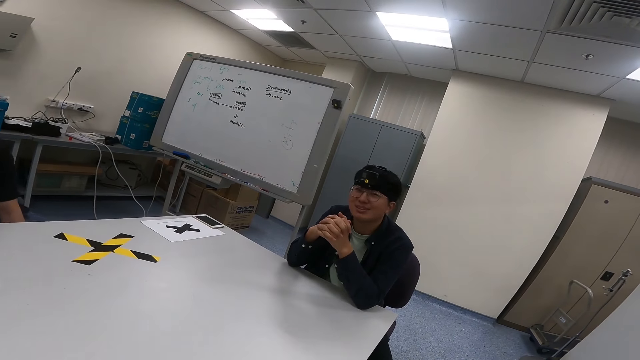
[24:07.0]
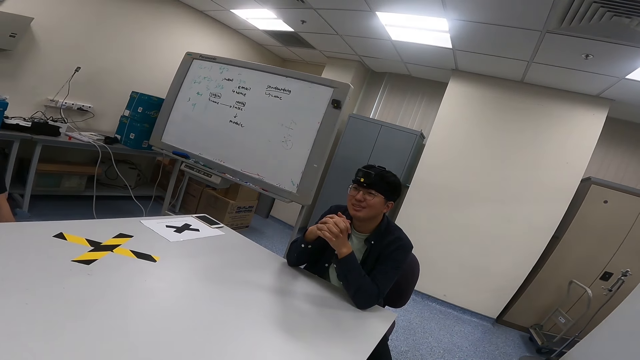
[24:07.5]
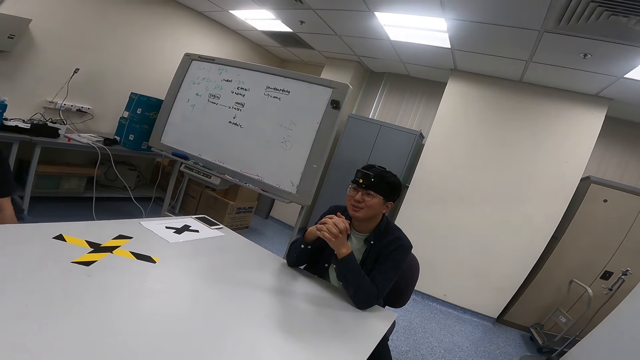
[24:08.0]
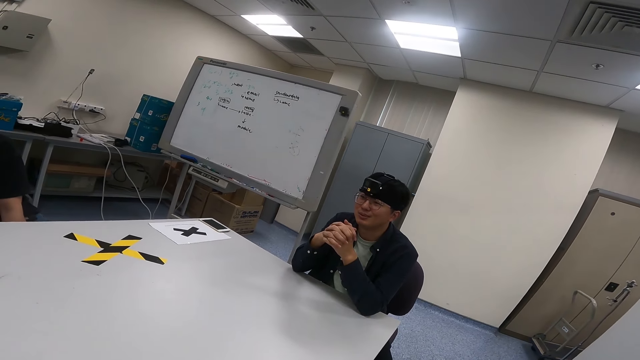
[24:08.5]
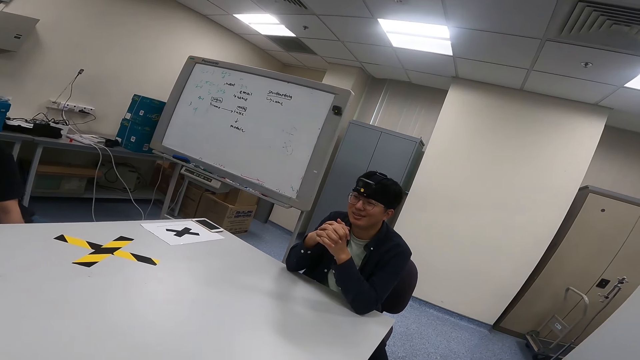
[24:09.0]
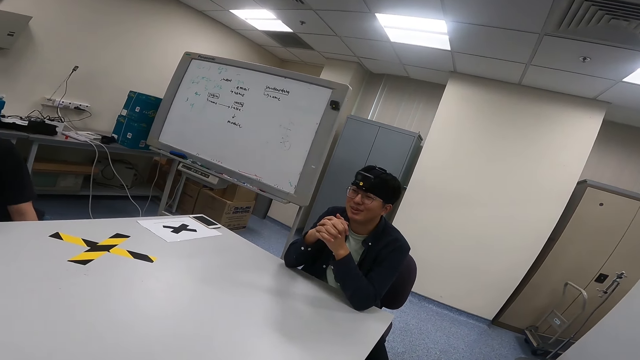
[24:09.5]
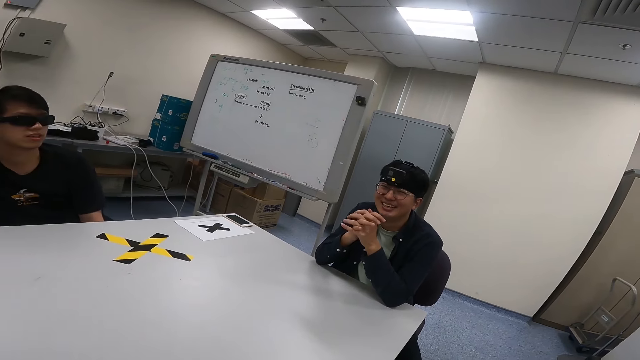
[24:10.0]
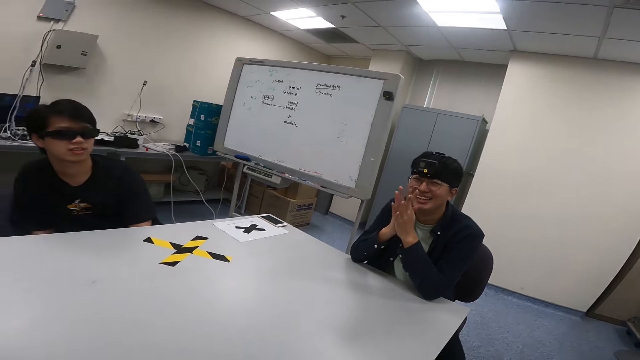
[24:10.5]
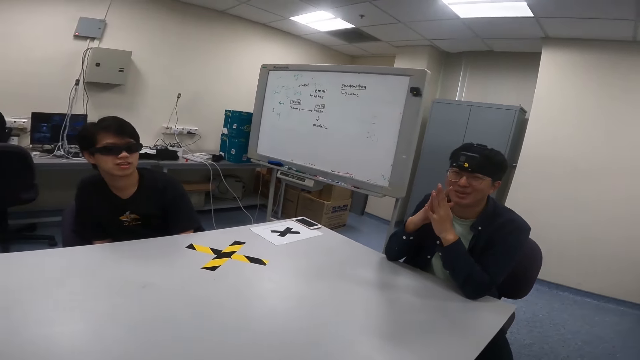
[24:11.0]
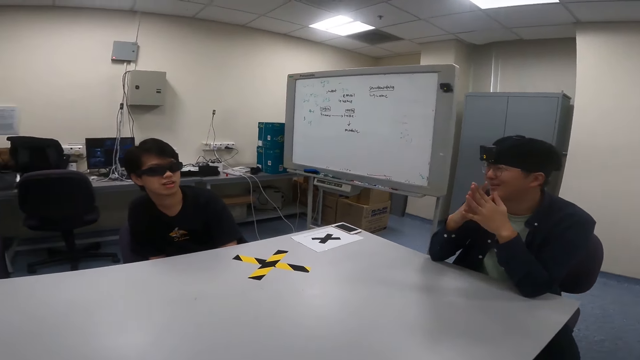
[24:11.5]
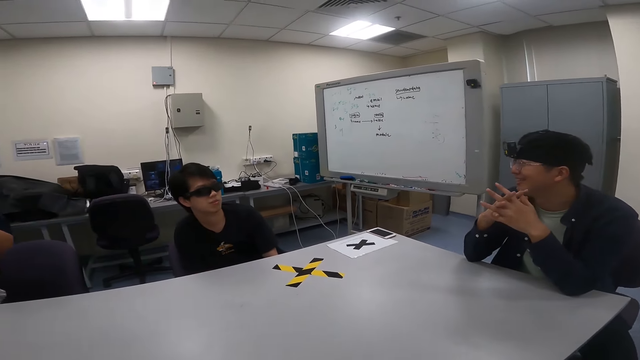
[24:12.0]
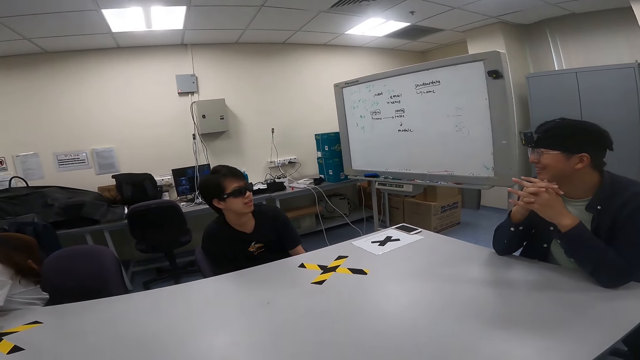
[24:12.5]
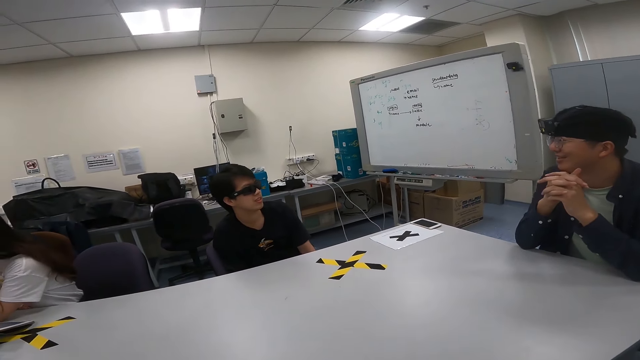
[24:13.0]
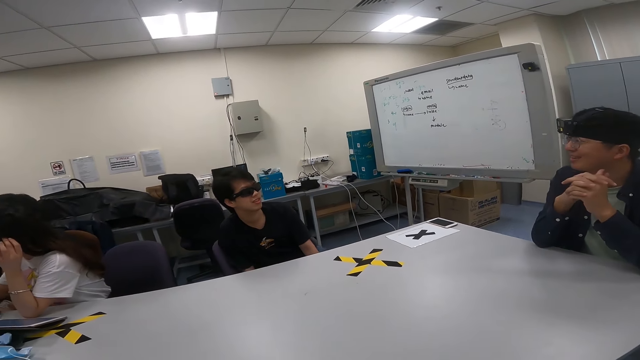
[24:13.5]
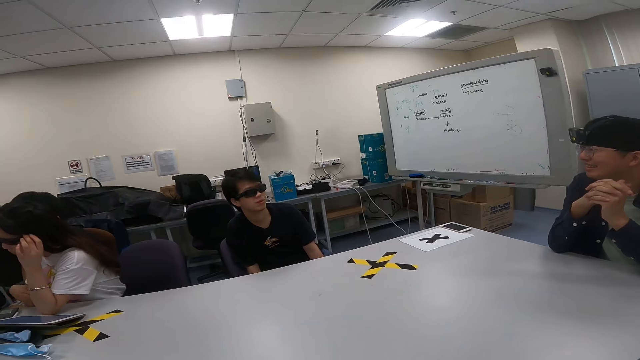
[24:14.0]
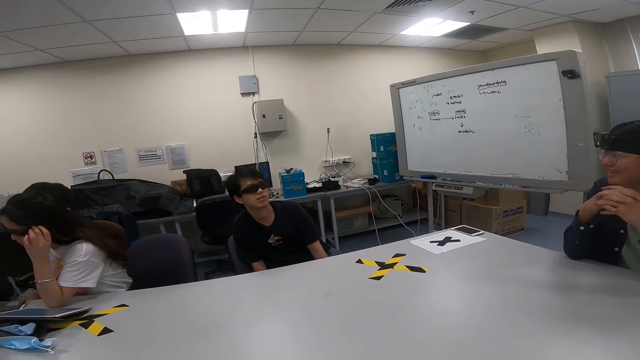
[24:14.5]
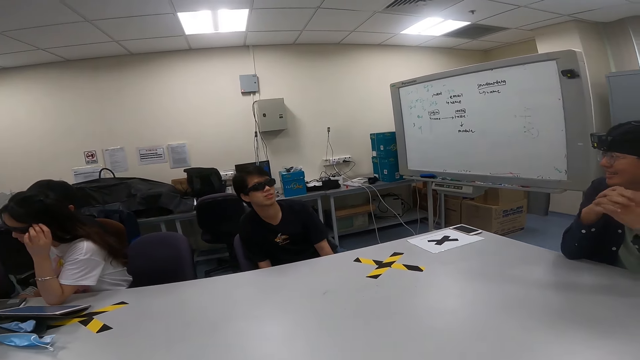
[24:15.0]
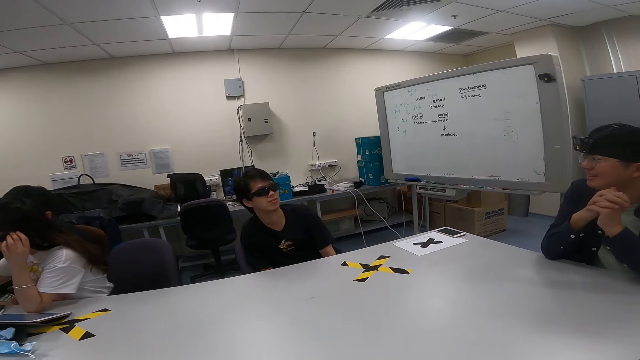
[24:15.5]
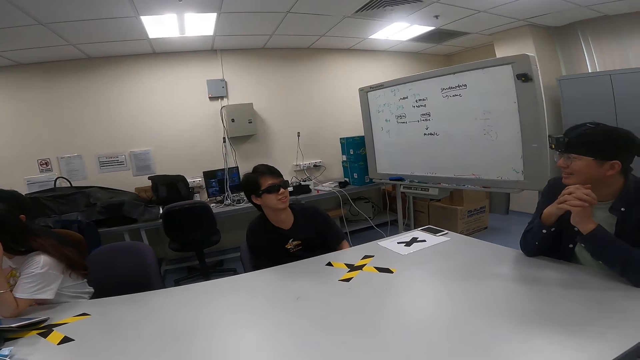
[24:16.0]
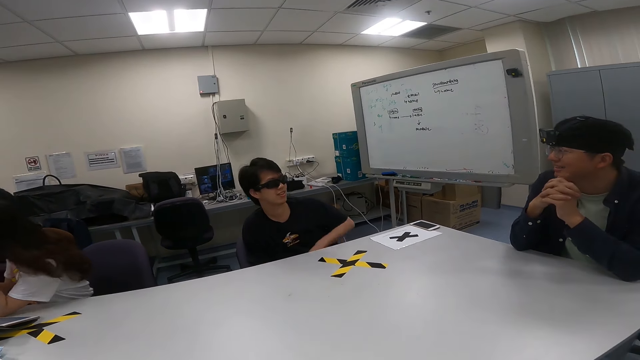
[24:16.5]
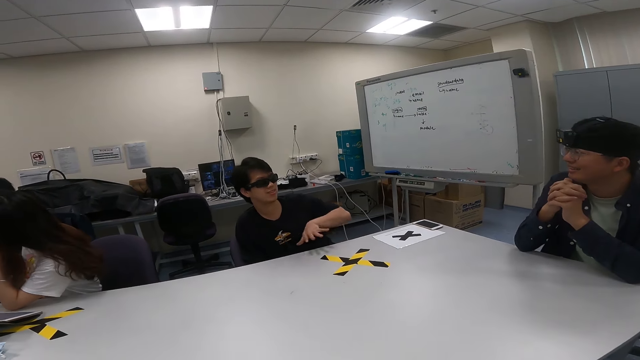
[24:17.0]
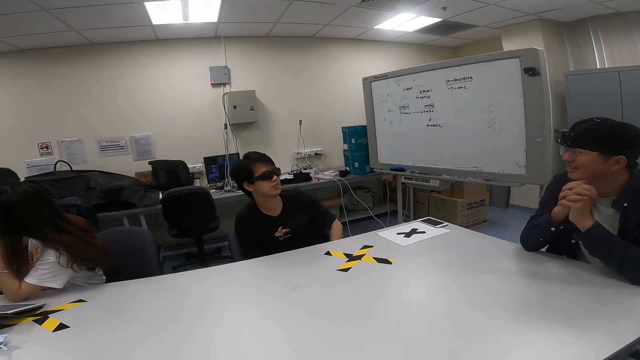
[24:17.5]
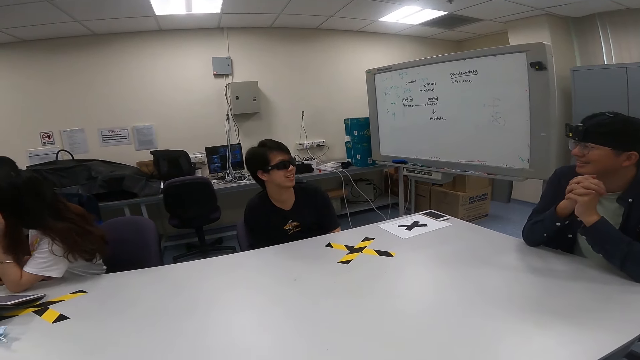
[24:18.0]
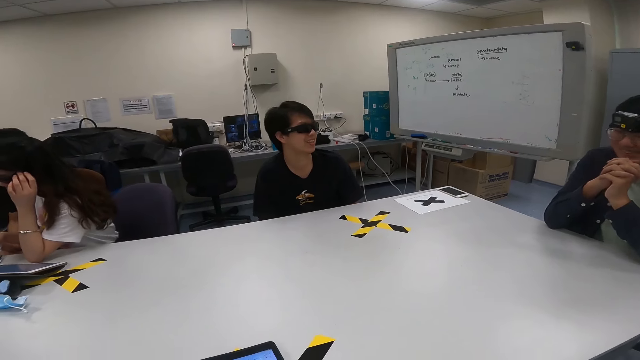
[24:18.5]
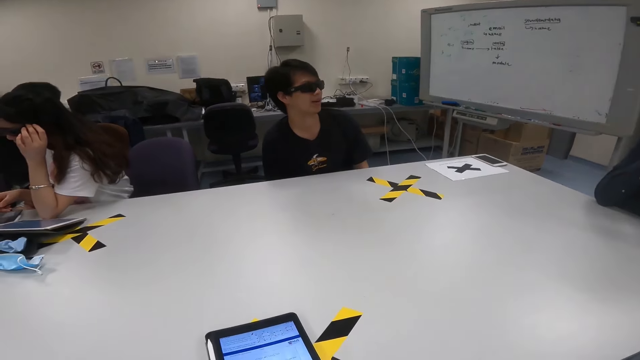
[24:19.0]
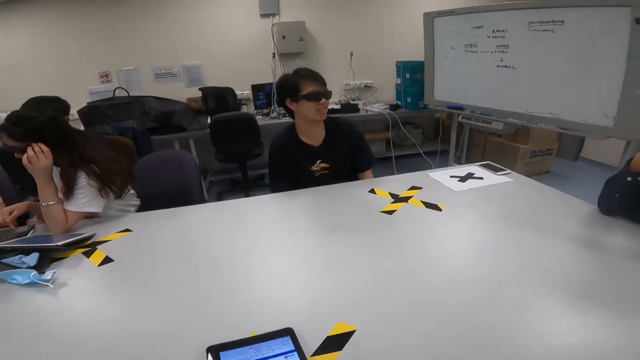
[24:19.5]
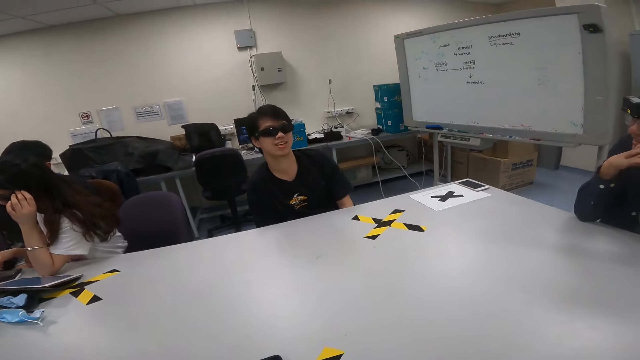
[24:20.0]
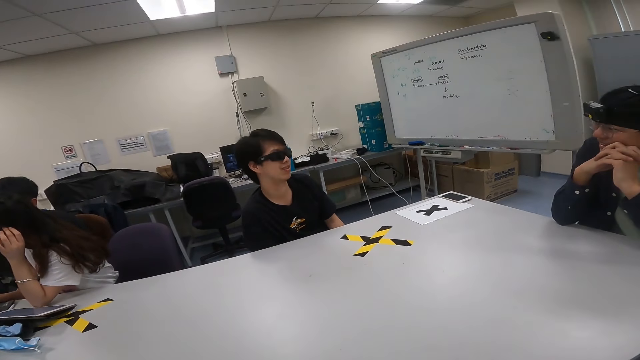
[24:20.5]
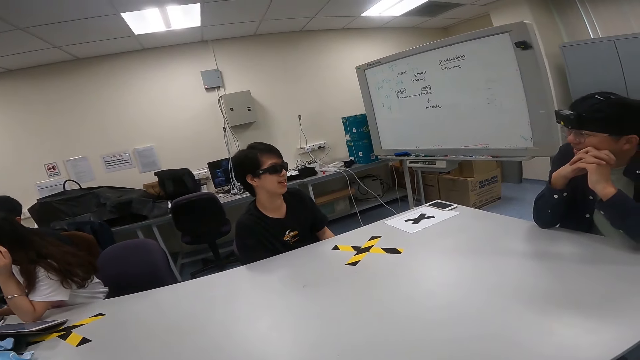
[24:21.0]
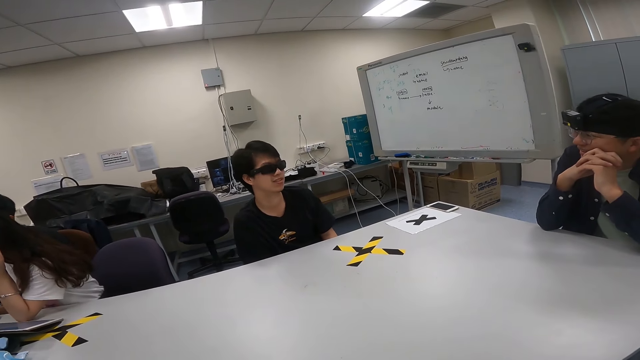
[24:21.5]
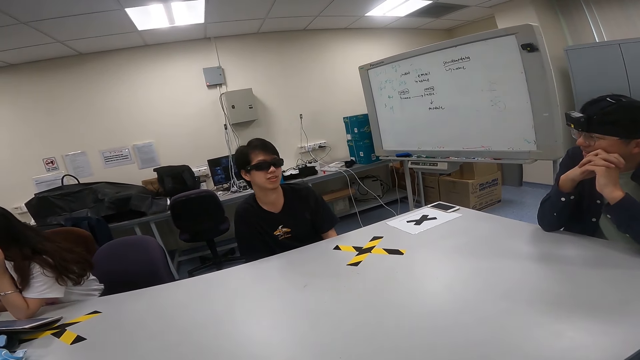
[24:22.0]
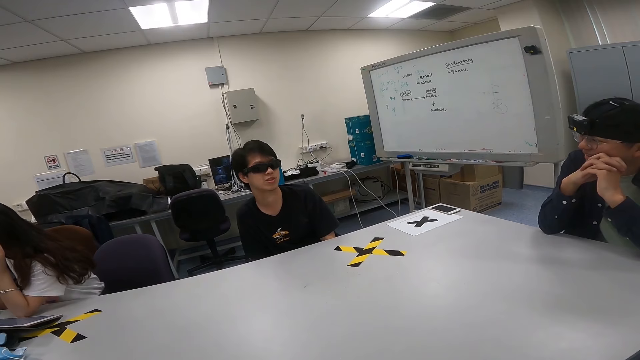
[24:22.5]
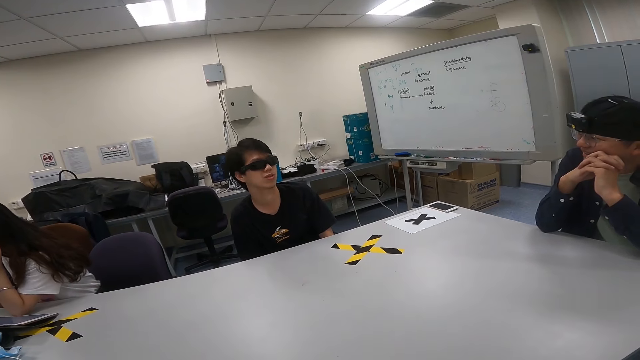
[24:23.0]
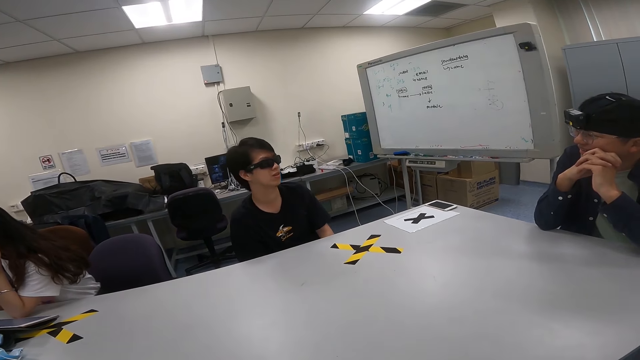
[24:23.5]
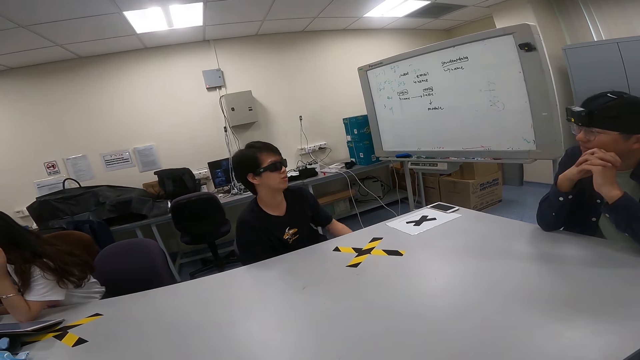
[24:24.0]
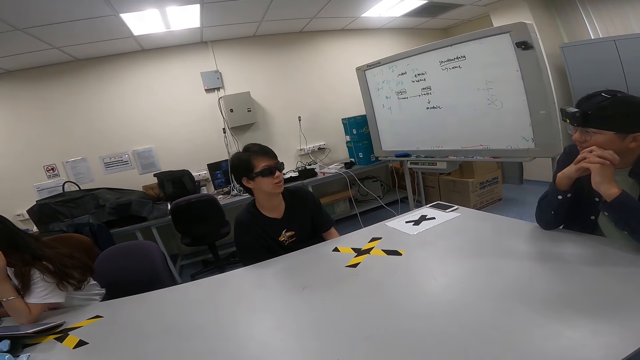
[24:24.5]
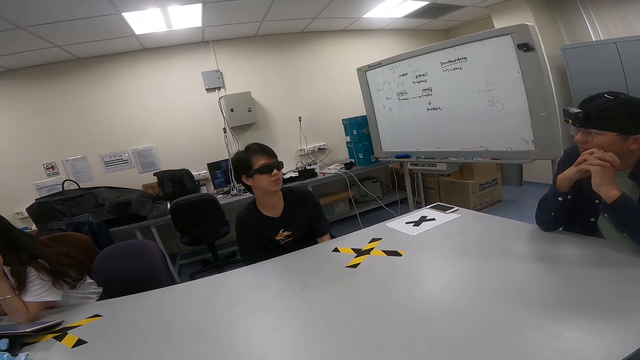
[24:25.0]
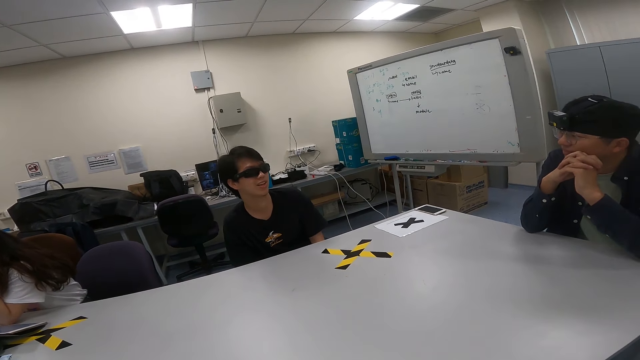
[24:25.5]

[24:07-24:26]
The camera wearer uses the phone. A man dialogs with another man.

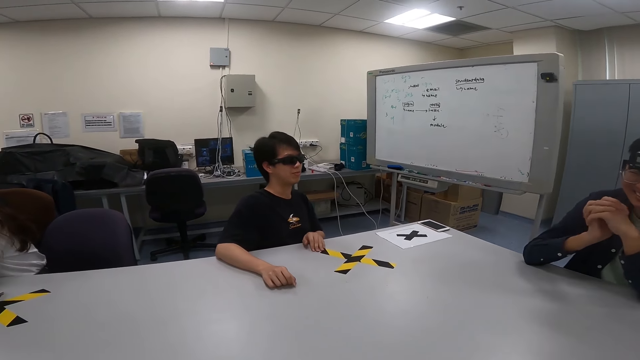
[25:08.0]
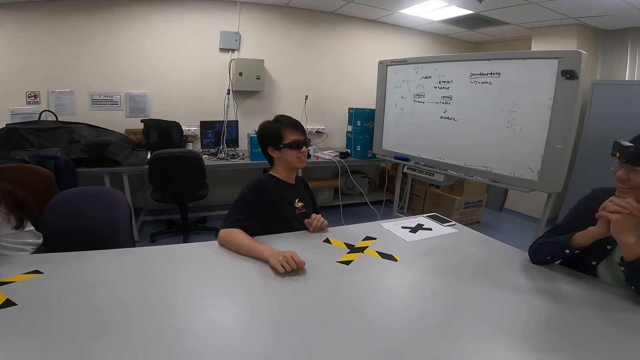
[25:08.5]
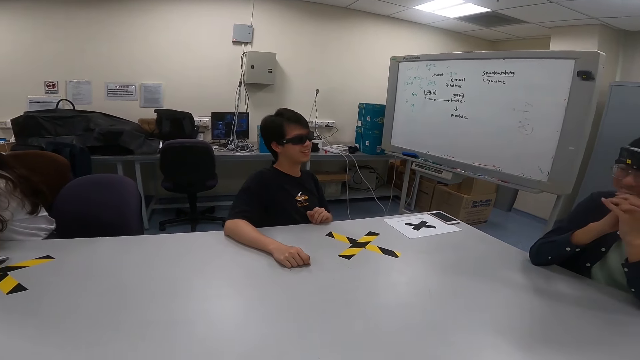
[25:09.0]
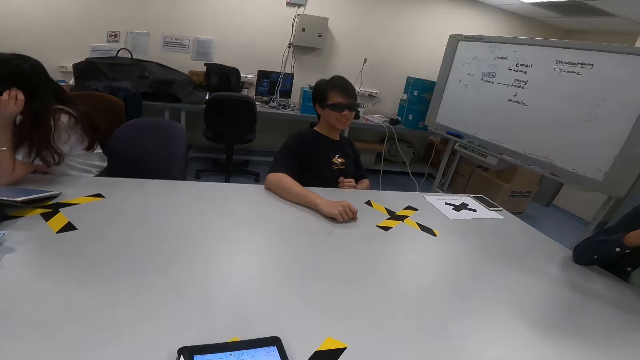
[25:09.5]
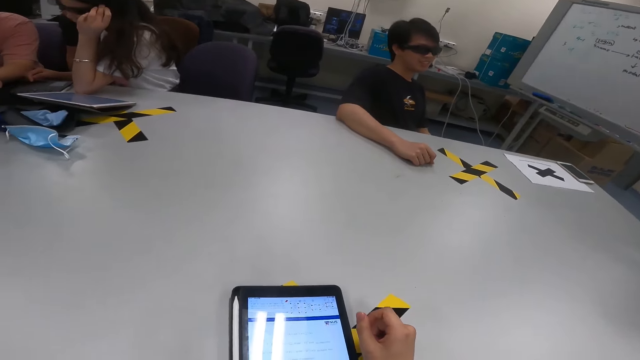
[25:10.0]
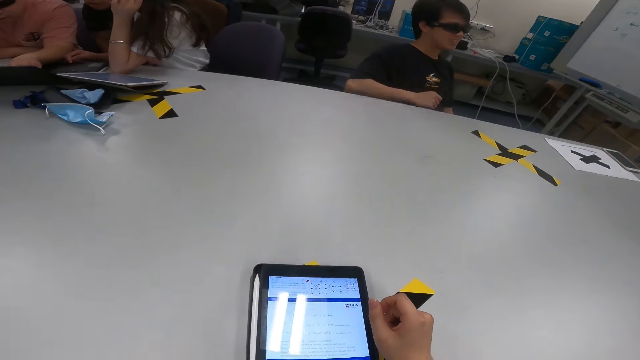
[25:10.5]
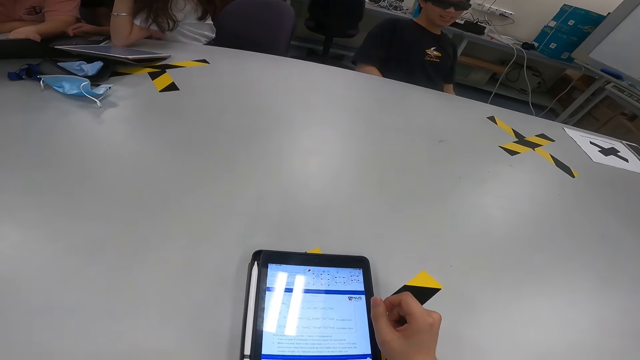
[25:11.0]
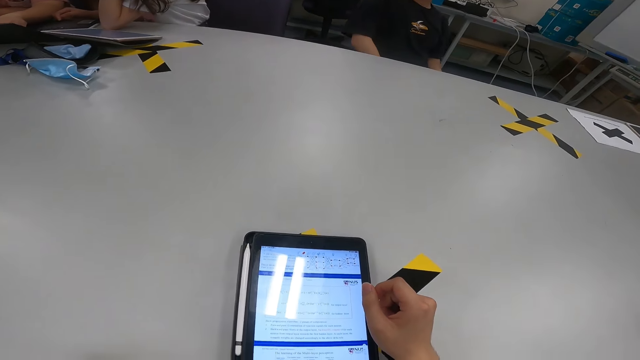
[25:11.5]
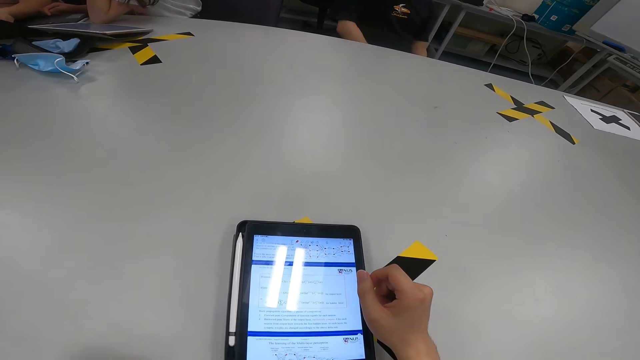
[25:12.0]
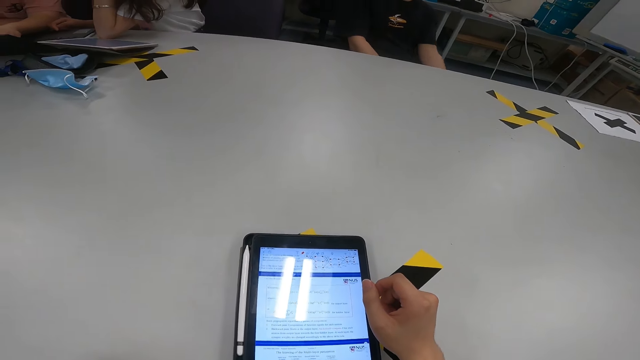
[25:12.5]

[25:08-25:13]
The camera wearer uses the phone.
